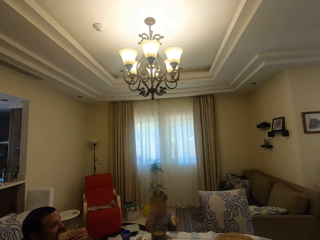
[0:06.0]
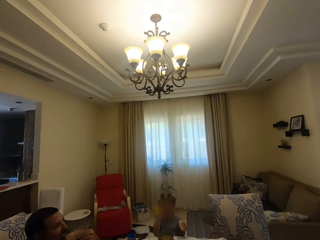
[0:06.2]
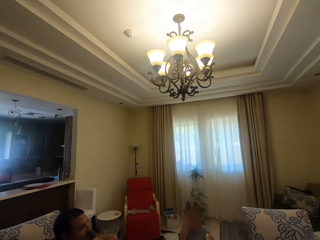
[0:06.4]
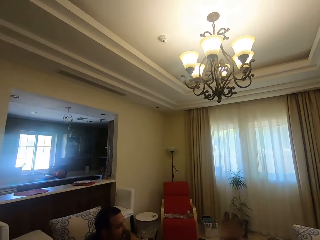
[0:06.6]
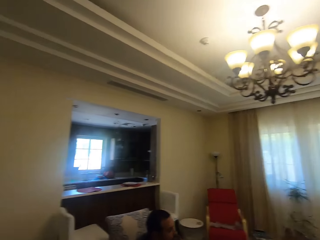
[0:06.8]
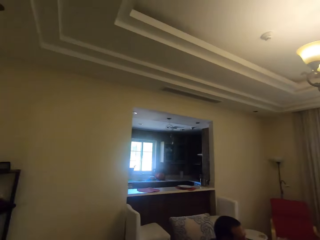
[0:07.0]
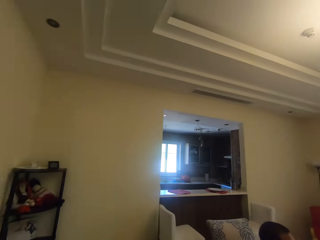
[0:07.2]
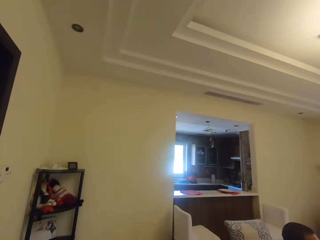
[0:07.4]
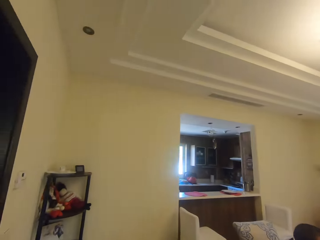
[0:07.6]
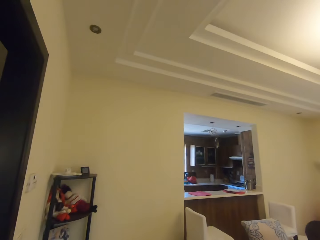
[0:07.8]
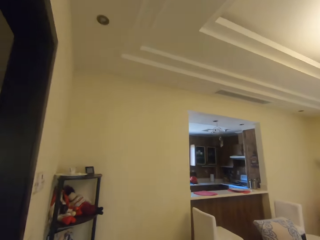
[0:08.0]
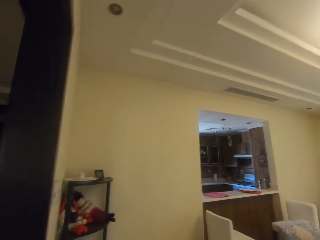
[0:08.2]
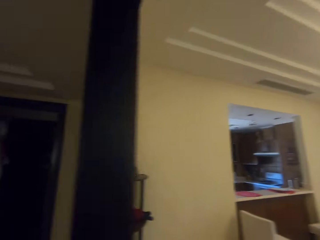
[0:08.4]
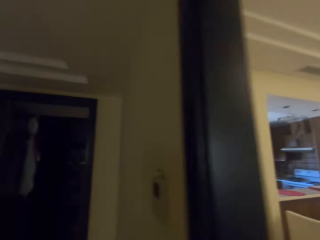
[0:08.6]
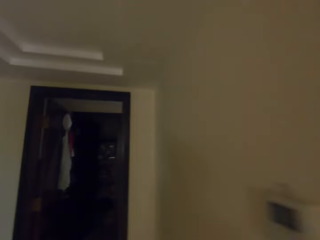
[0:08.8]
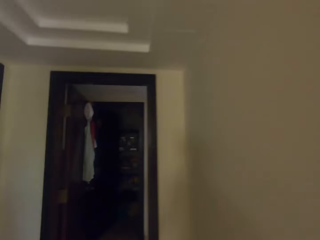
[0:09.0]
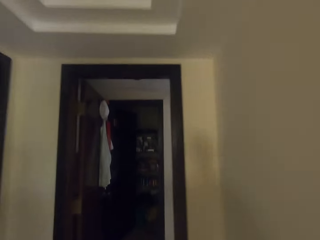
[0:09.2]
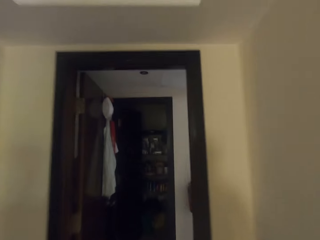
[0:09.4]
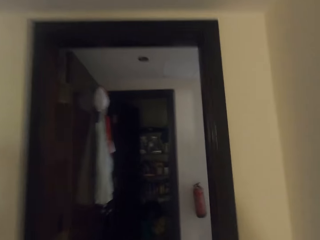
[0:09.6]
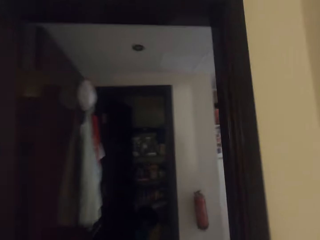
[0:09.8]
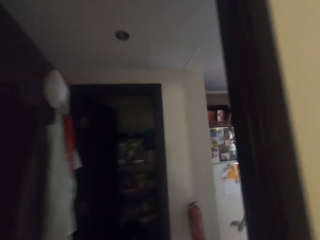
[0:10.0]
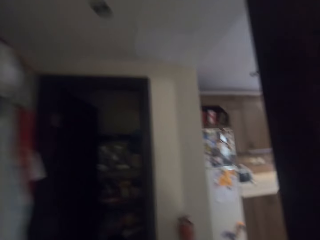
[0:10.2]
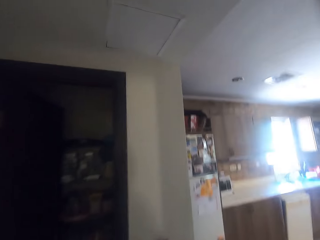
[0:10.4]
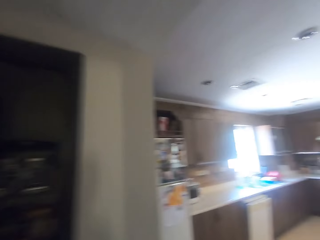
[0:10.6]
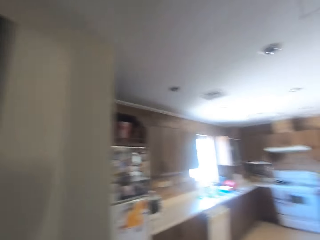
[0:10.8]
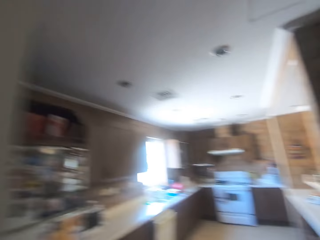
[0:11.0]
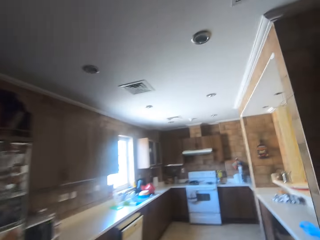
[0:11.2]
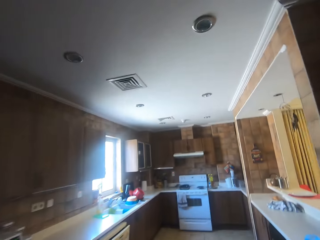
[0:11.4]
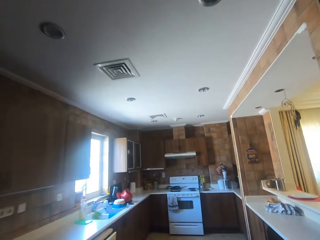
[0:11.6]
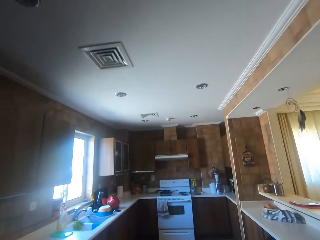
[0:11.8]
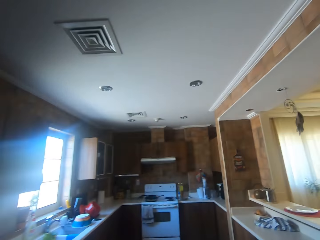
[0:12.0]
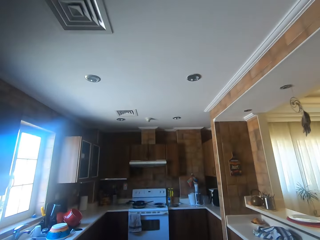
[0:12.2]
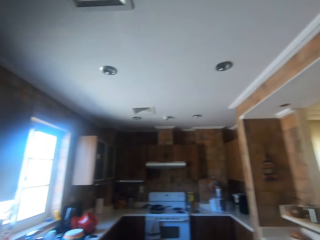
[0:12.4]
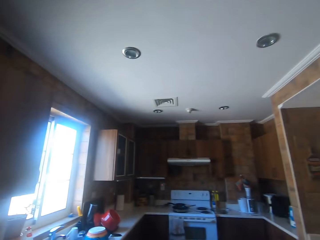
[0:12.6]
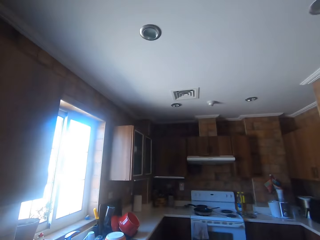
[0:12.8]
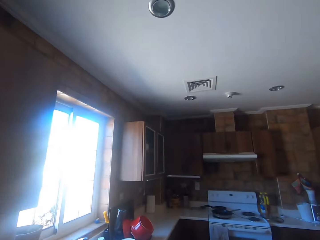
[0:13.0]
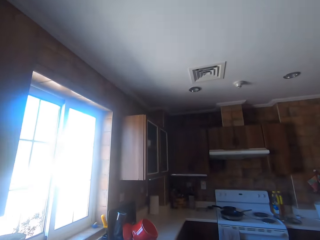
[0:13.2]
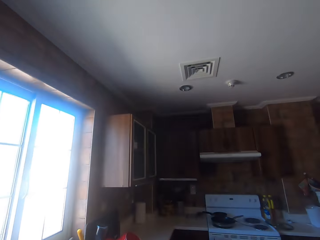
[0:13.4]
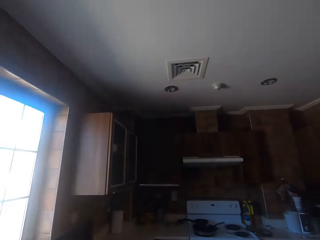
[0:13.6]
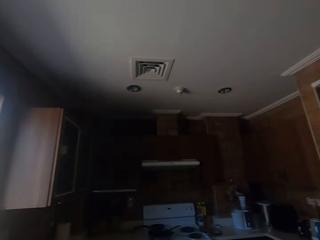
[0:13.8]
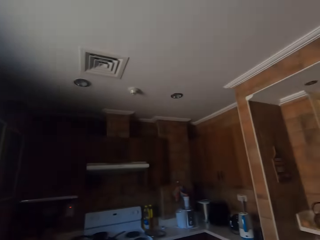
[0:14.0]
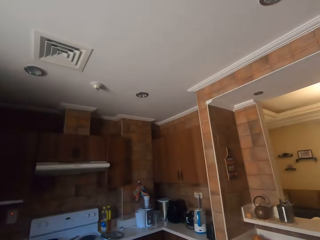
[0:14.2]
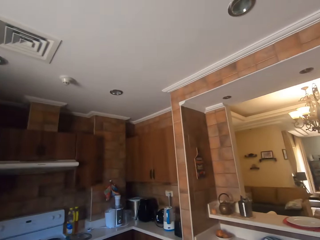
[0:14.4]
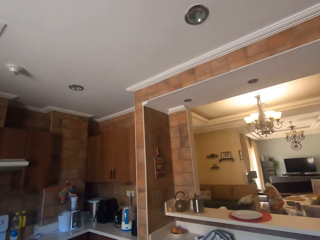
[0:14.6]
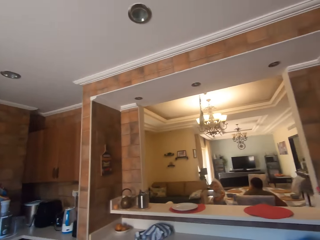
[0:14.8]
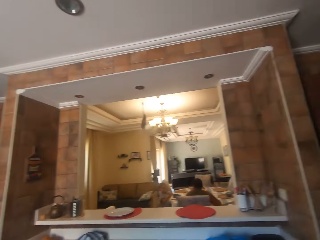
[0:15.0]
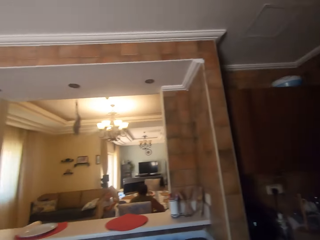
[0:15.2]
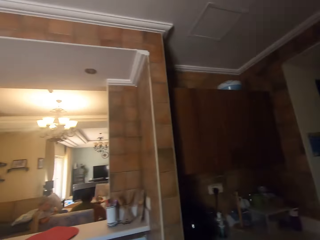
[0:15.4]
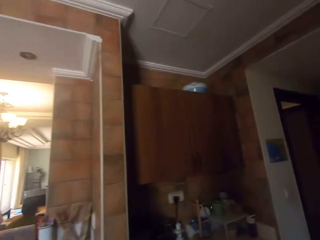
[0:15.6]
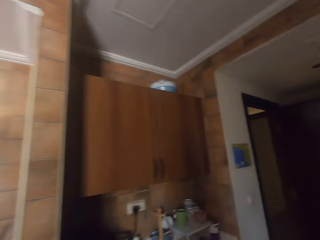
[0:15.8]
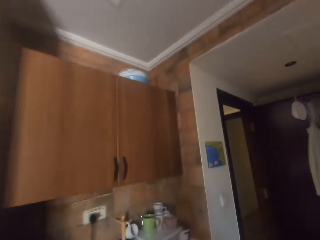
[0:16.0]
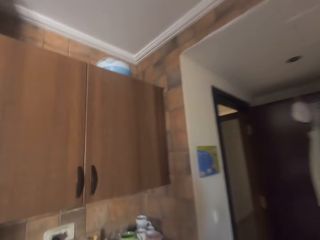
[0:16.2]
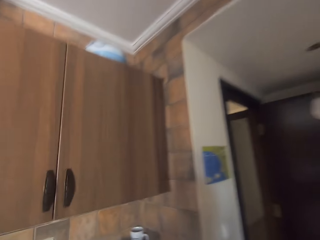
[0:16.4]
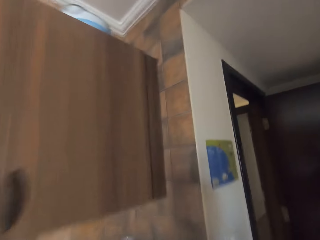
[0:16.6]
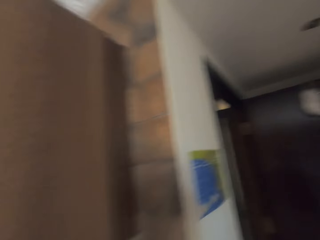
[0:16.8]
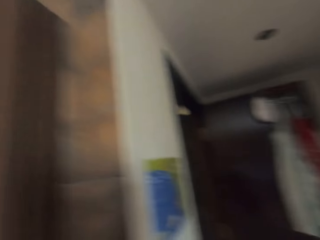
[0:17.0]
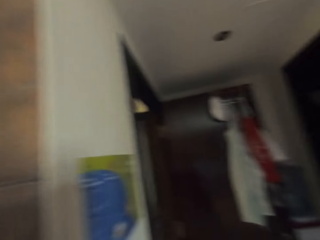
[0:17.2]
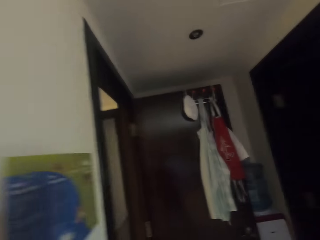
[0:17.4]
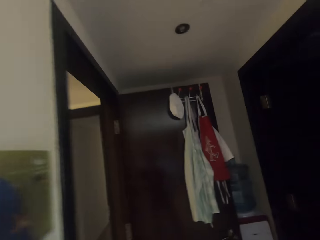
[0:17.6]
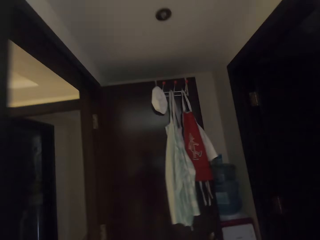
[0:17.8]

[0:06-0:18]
A man eats. The camera wearer looks around. A kid eats. The camera wearer walks in the house. The man sits at the dining table. A girl sits around the dining table.

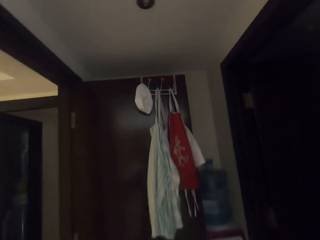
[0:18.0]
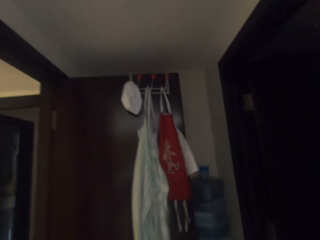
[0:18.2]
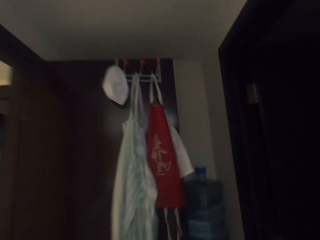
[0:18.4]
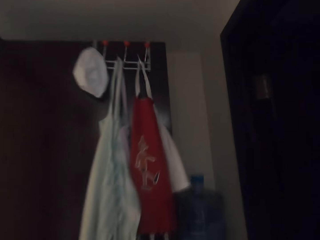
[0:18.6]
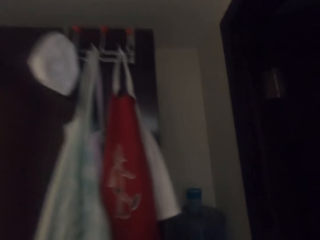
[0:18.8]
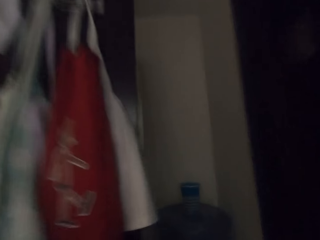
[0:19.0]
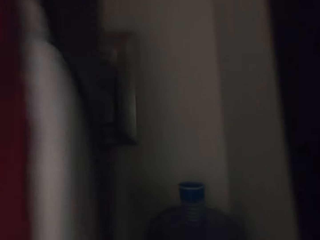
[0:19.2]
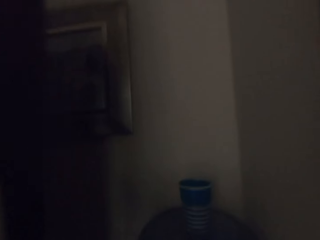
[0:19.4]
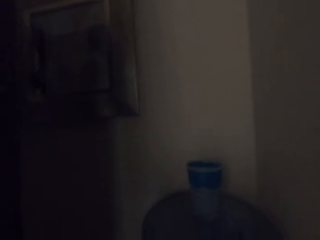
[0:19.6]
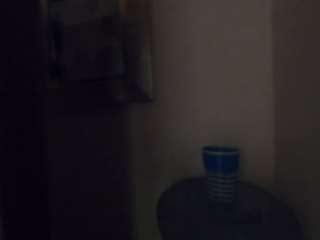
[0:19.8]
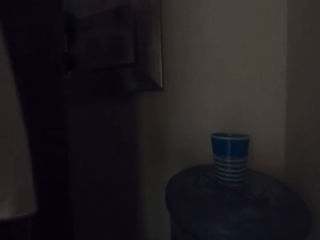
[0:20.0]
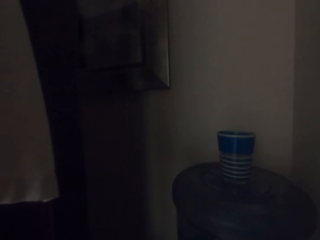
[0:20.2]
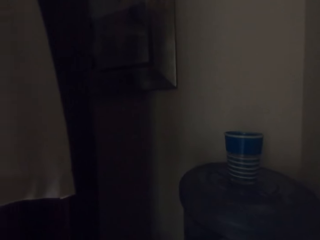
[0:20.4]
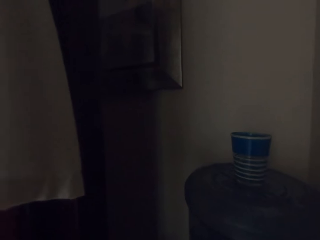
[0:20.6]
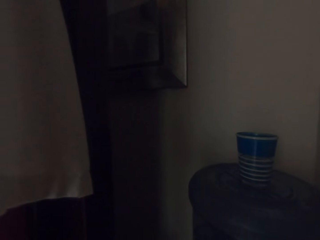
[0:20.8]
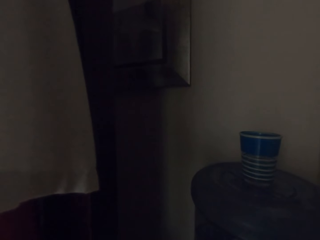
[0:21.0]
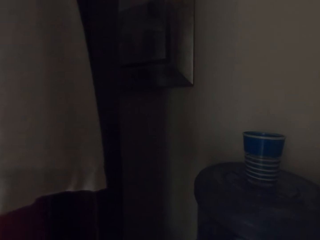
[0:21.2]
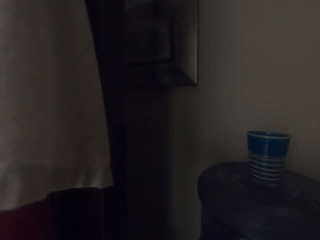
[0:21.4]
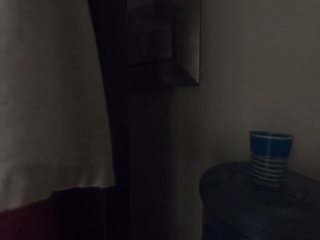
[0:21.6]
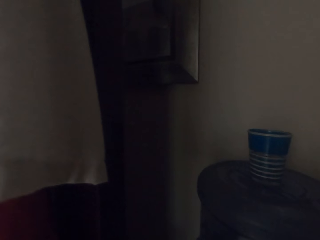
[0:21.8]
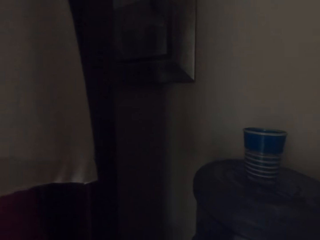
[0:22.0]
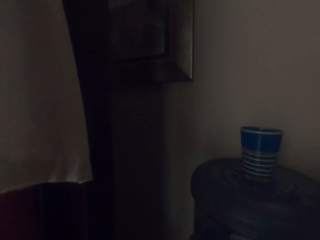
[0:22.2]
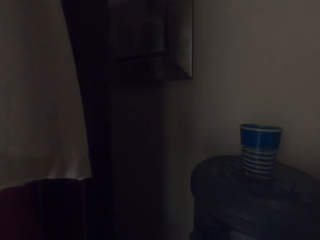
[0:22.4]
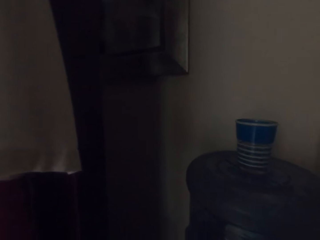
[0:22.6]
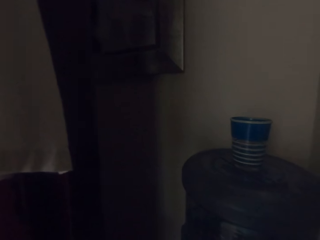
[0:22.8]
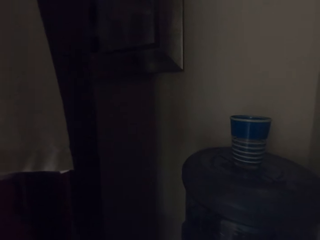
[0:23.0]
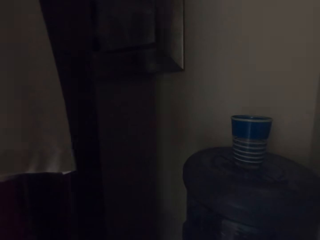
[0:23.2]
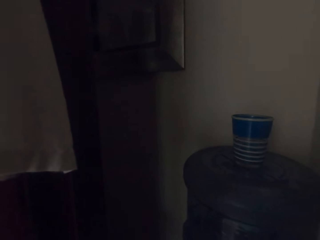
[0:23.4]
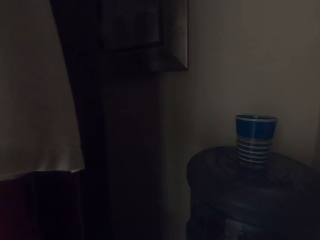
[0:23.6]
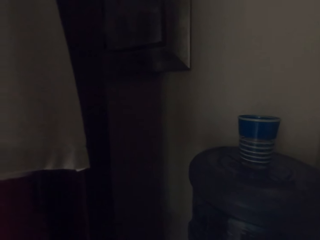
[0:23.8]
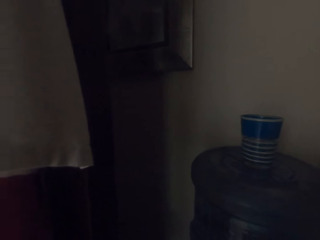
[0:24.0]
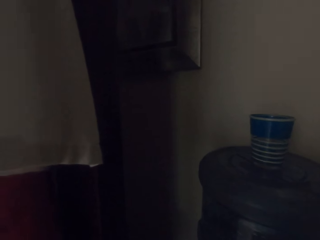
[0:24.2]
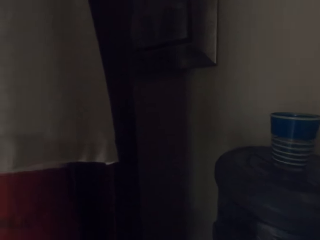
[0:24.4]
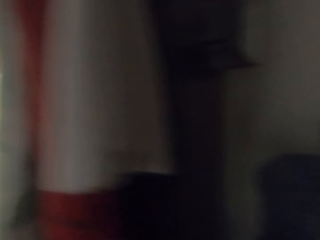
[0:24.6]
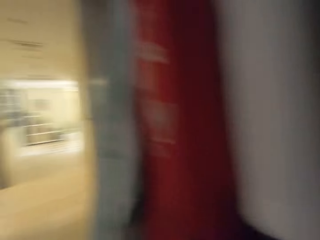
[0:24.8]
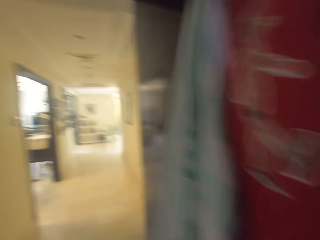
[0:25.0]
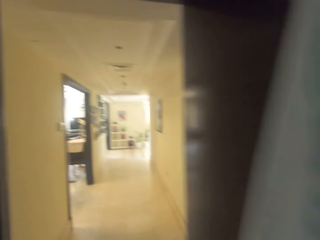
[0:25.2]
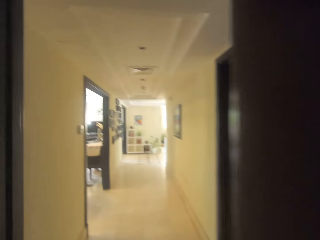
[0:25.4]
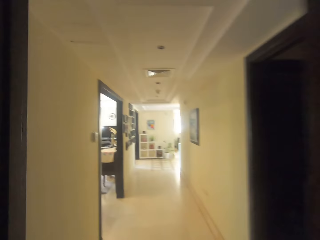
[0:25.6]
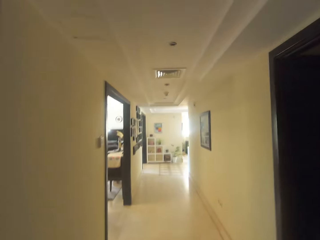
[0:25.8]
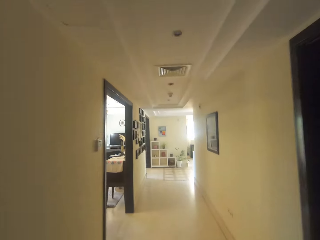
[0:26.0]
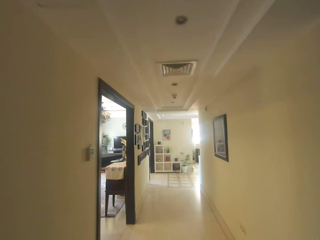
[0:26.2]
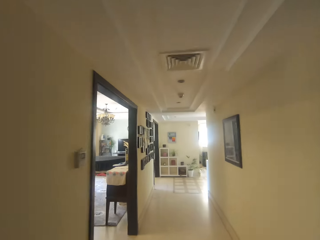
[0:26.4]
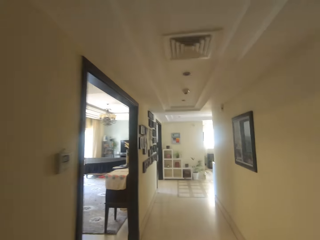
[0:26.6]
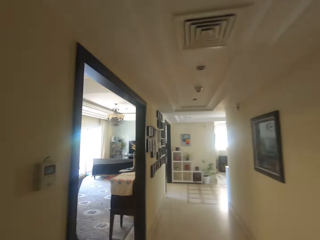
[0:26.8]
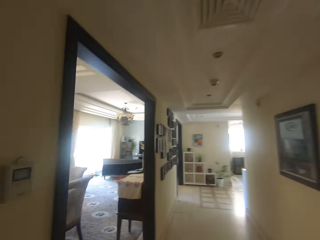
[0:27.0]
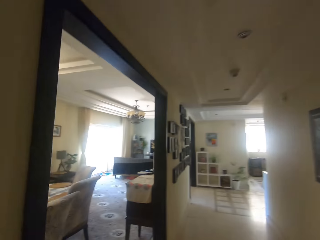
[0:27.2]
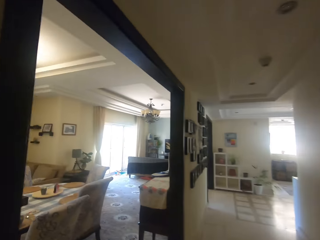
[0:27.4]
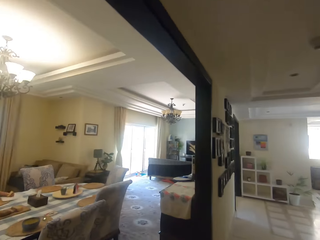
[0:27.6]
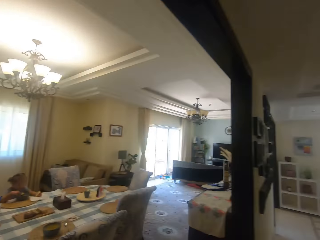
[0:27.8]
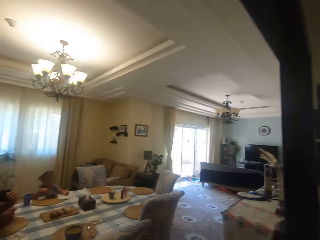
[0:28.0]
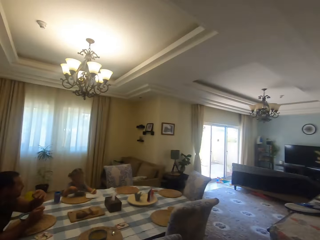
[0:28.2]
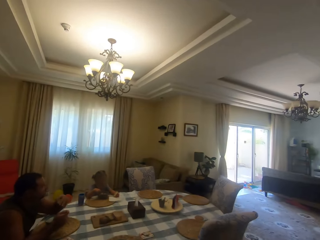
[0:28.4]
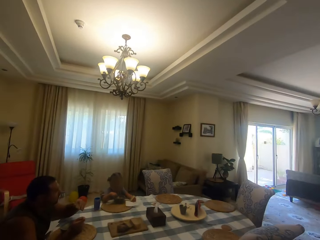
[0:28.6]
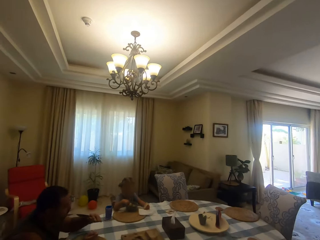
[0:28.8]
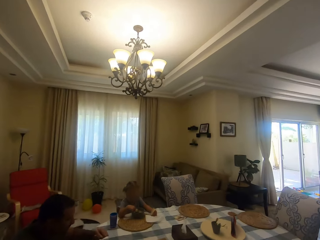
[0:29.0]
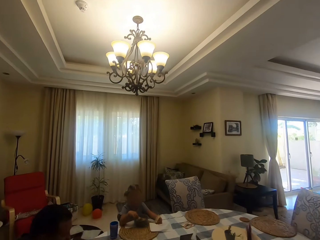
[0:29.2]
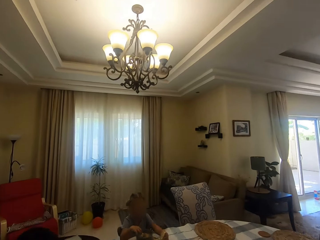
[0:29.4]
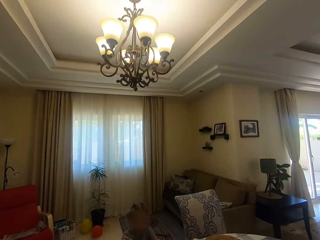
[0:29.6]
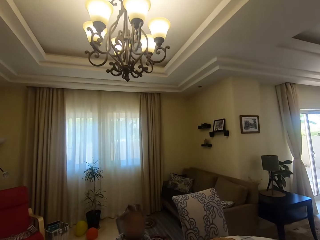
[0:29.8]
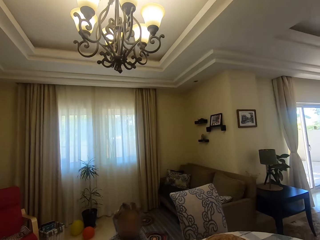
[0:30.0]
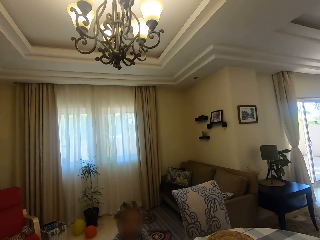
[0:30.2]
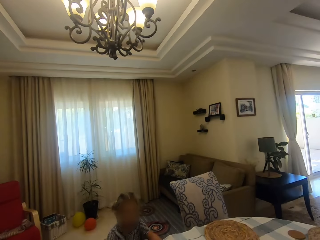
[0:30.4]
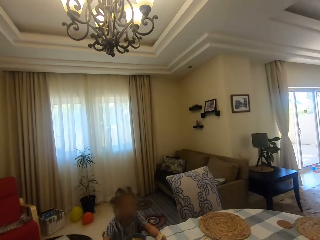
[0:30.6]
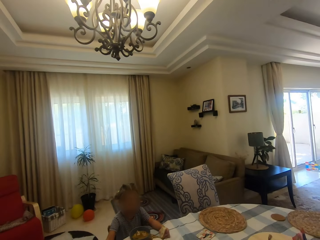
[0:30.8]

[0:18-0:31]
The camera wearer looks around. They stand in the house. They walk around. A girl sits around the dining table. A man sits at the dining table.
